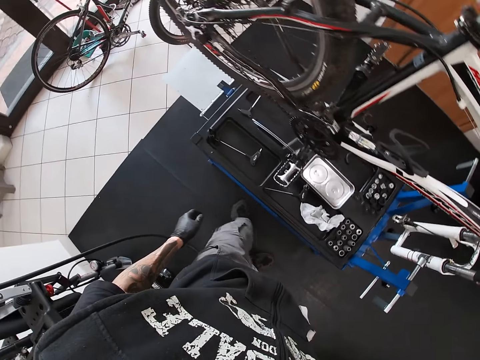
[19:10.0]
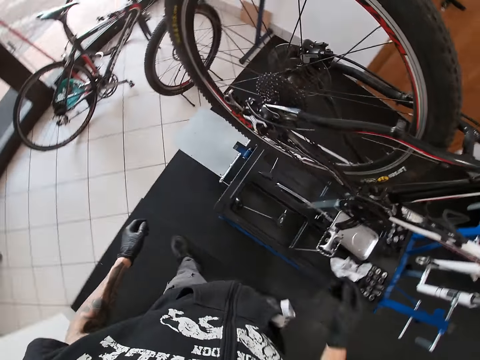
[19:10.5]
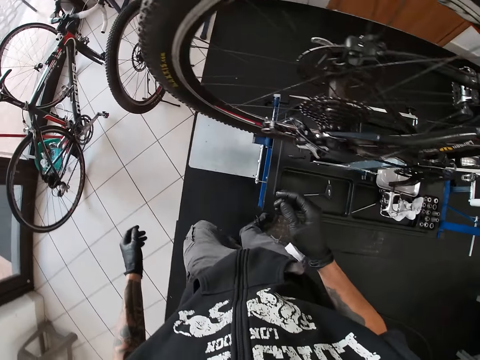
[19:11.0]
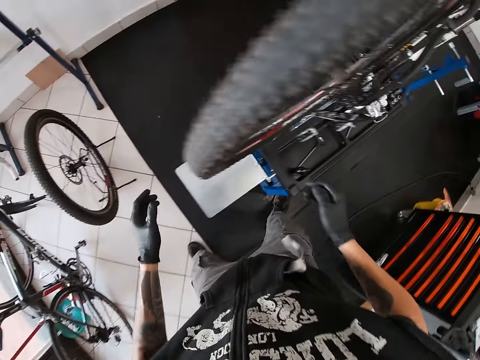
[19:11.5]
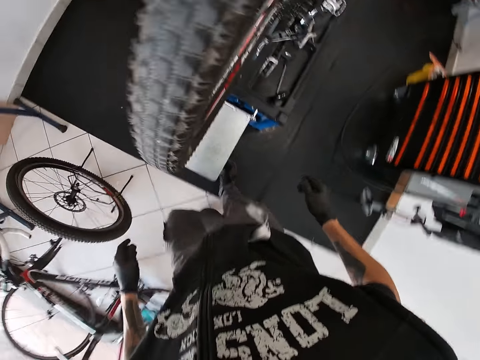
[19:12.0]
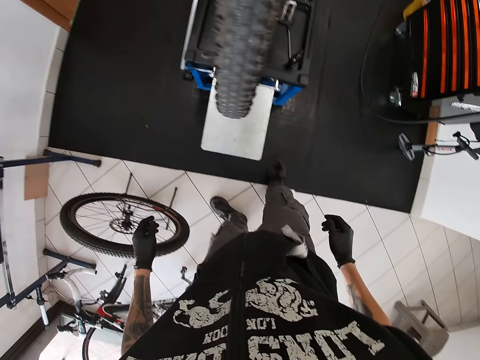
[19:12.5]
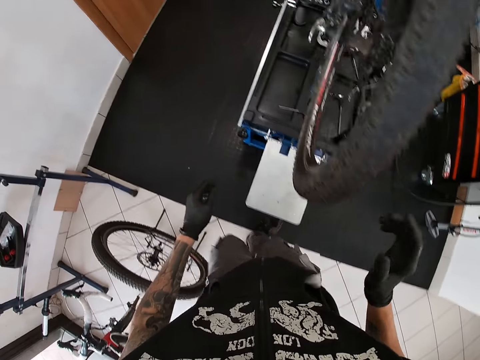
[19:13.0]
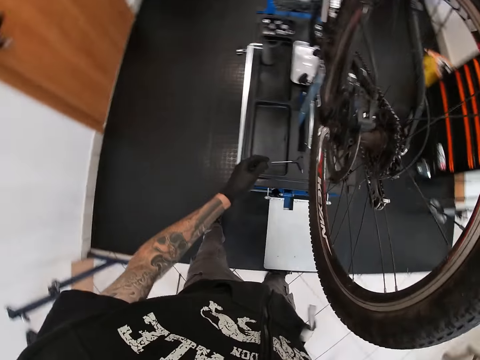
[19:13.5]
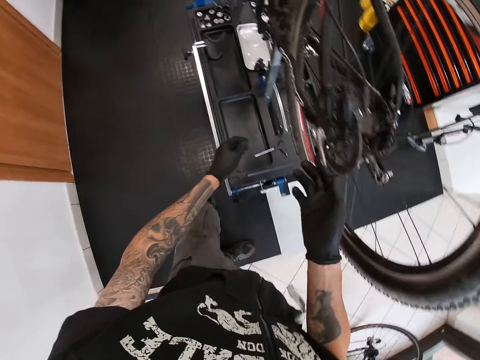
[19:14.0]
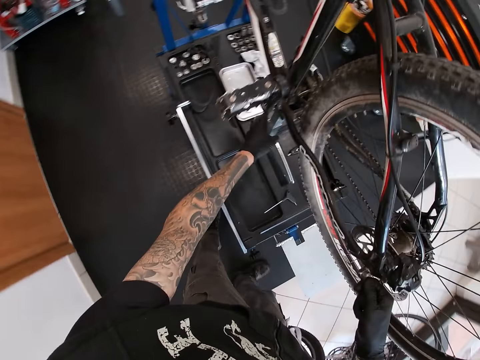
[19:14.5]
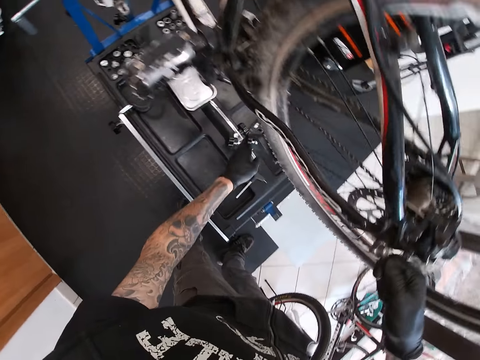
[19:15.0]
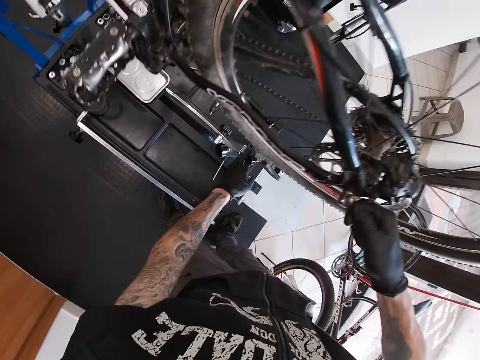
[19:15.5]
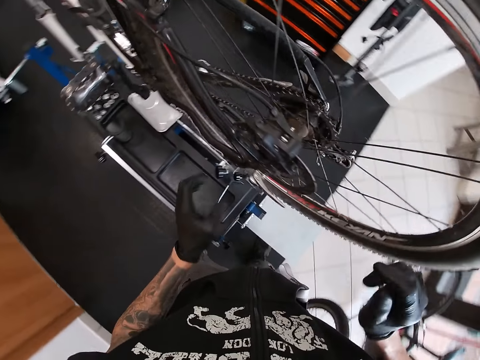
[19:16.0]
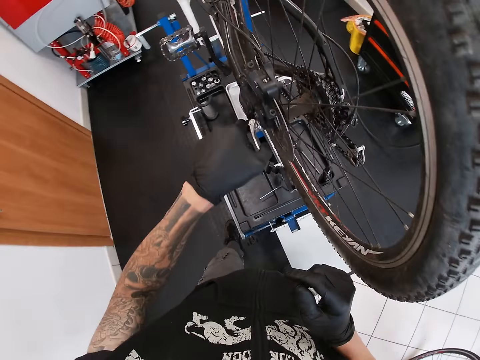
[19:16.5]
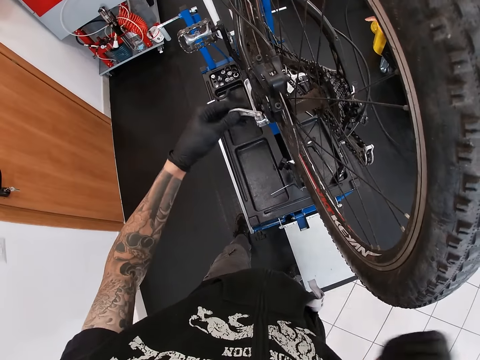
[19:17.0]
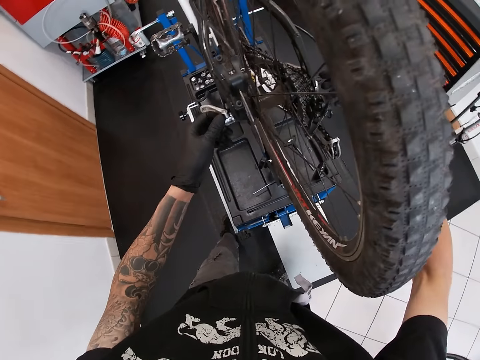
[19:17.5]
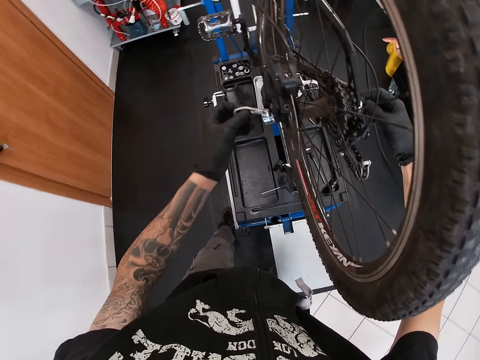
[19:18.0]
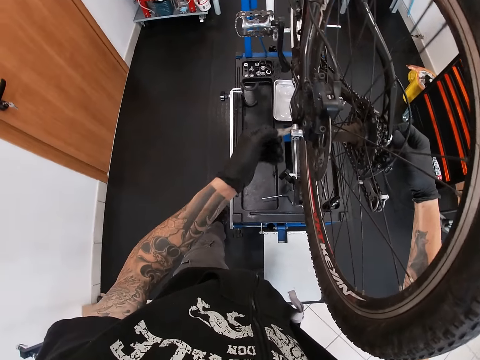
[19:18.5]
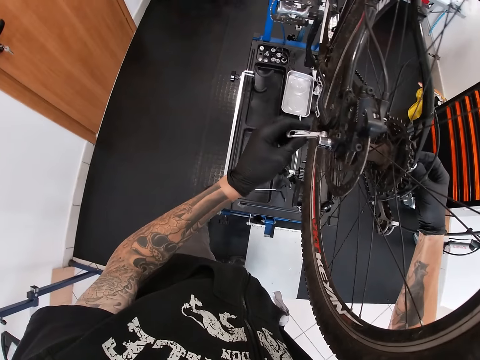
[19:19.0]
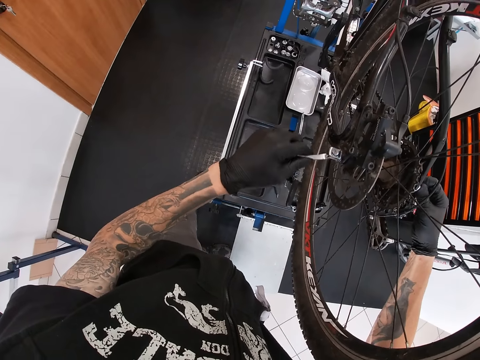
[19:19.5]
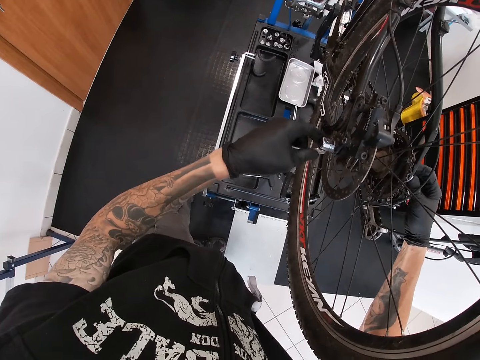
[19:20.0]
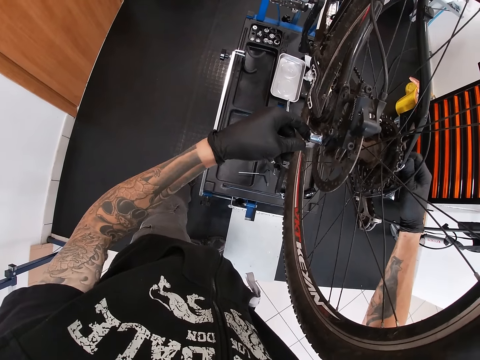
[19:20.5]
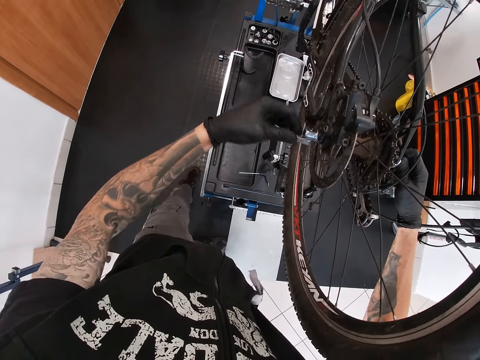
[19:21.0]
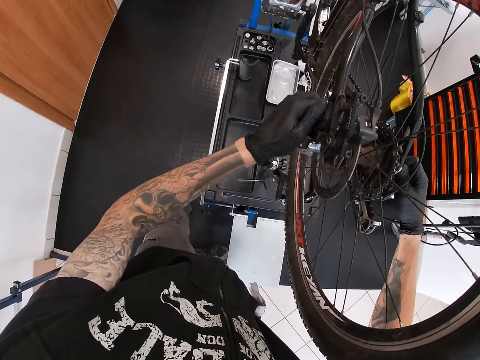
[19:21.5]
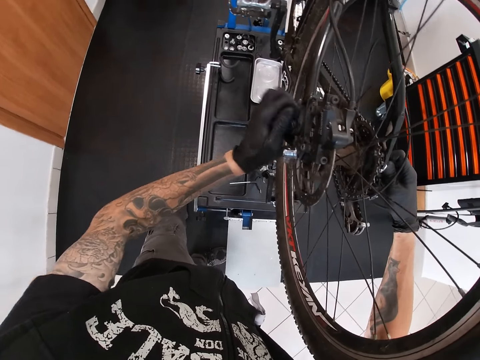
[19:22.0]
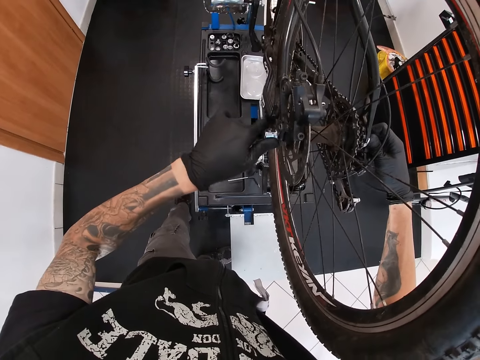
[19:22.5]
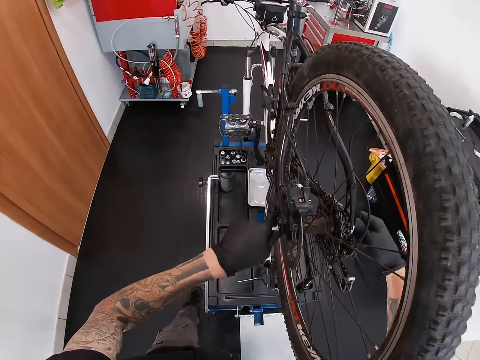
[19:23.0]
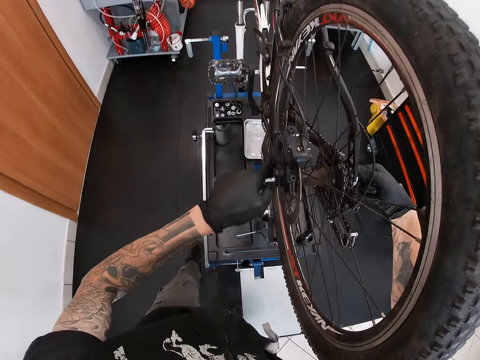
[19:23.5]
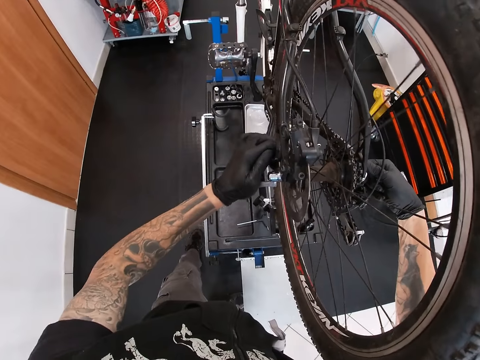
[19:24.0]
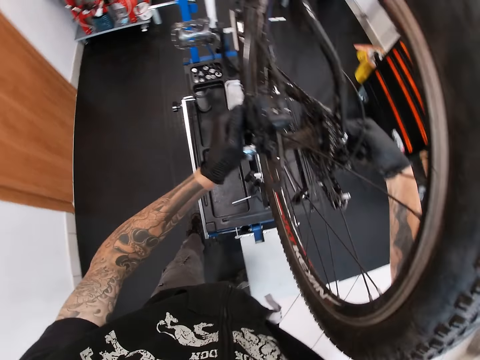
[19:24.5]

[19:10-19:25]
The camera wearer walks. He touches the quick release lever on the rear wheel of the bicycle with his right hand. He moves a support on the bike repair stand to the rear wheel of the bicycle with his left hand. He opens the quick release lever on the rear wheel of the bicycle with his left hand. He turns the quick release lever on the rear wheel of the bicycle with his left hand. He closes the quick release lever on the rear wheel of the bicycle with his left hand.

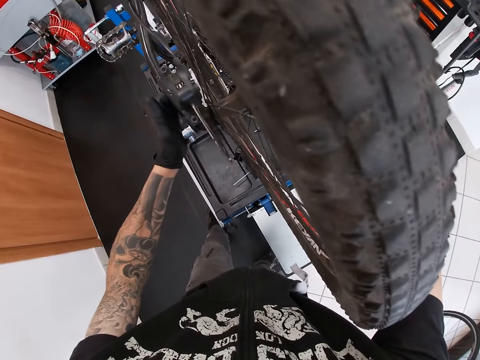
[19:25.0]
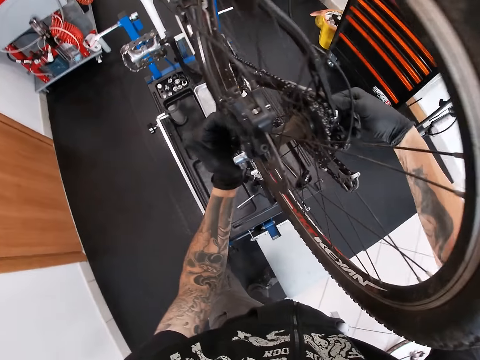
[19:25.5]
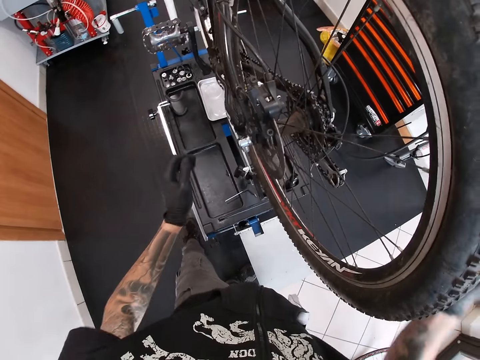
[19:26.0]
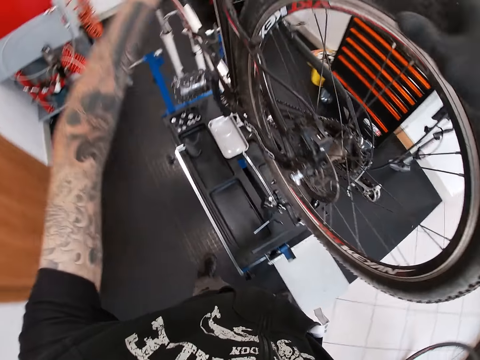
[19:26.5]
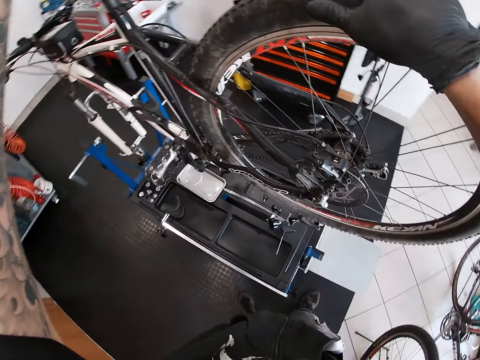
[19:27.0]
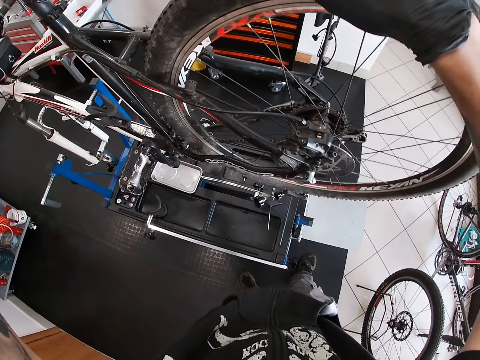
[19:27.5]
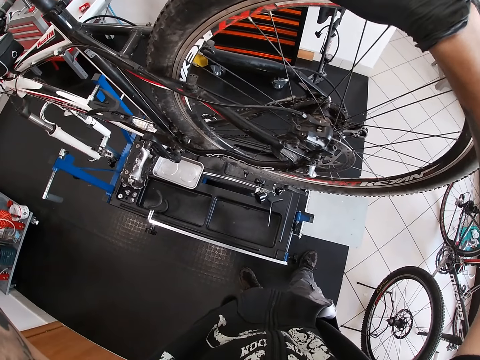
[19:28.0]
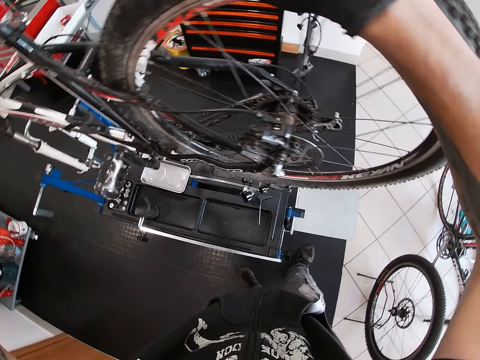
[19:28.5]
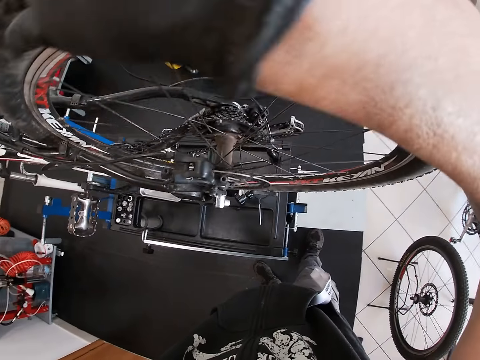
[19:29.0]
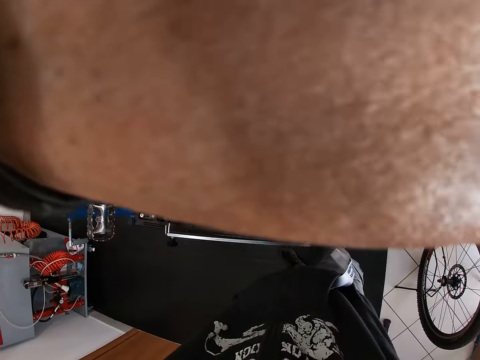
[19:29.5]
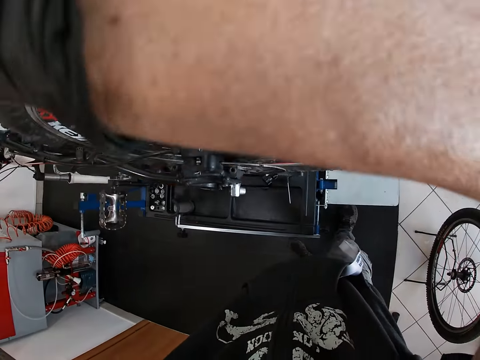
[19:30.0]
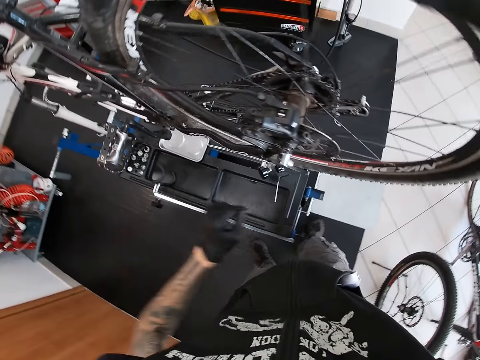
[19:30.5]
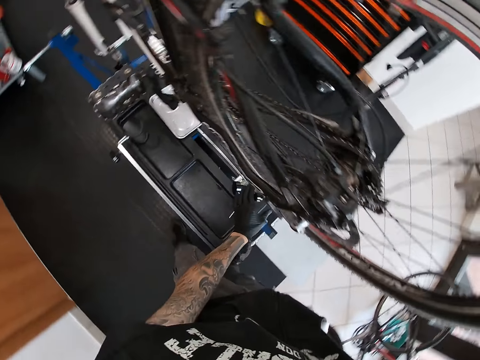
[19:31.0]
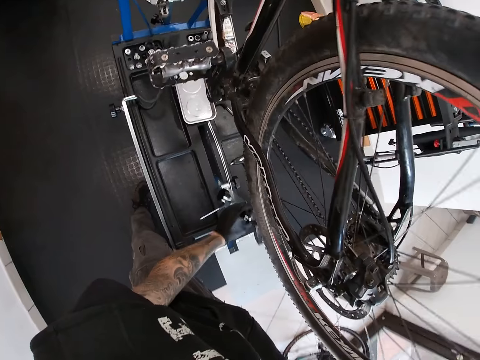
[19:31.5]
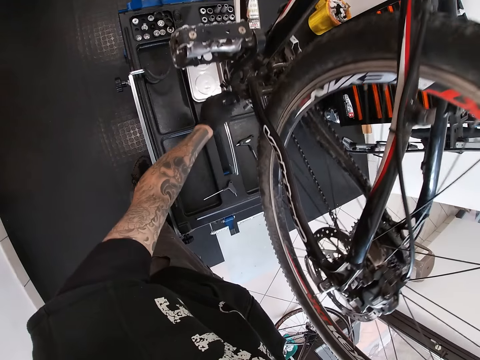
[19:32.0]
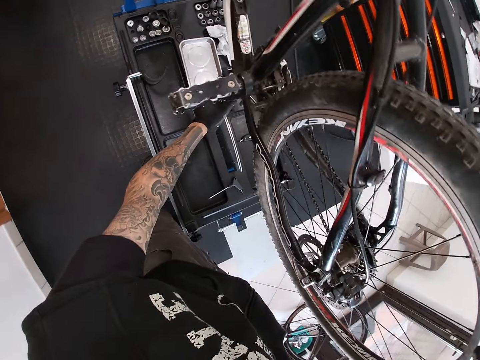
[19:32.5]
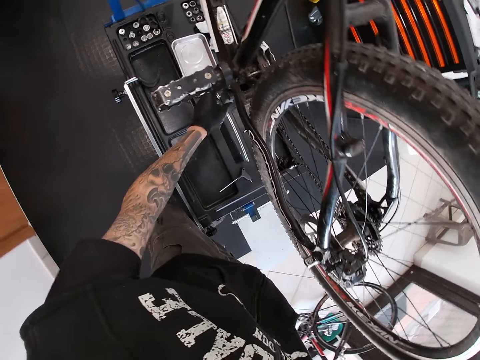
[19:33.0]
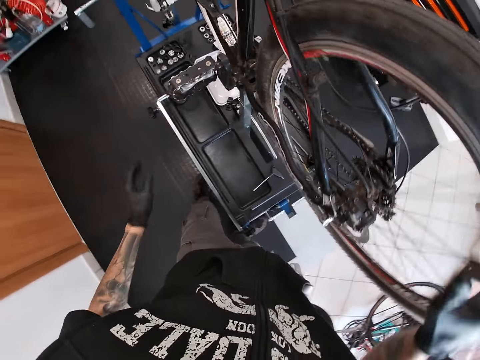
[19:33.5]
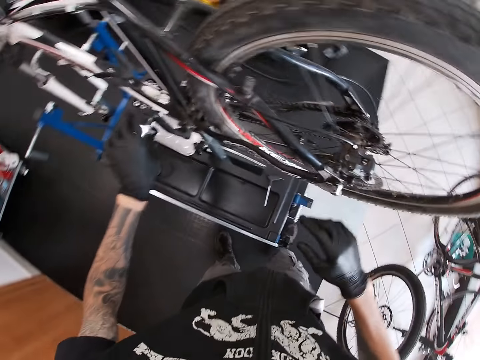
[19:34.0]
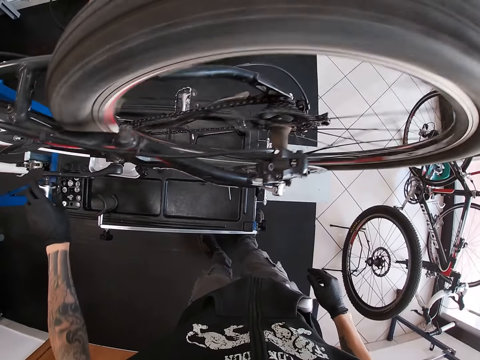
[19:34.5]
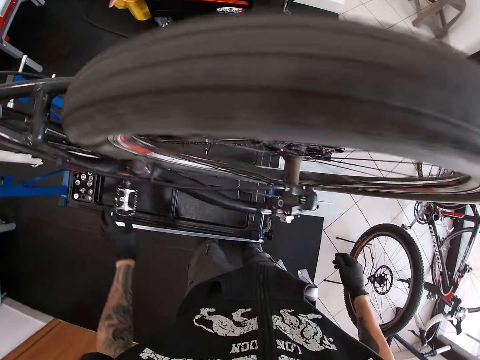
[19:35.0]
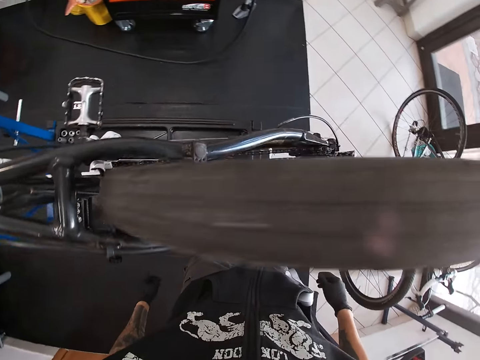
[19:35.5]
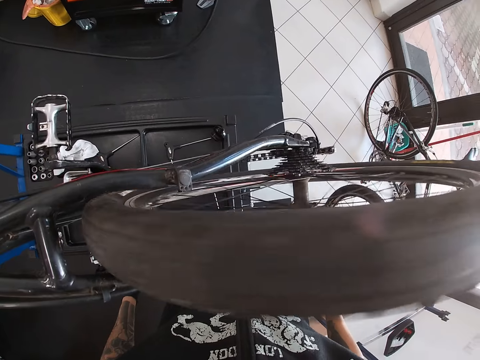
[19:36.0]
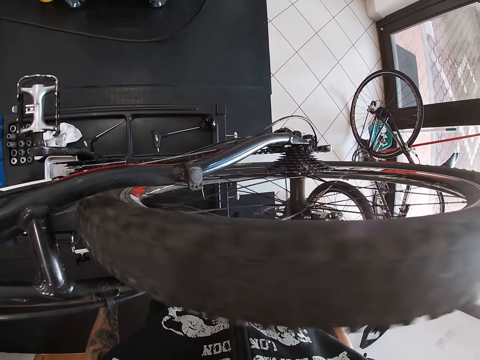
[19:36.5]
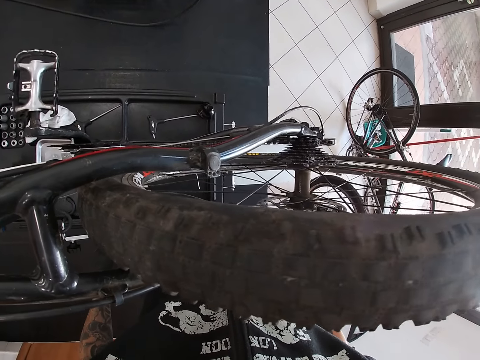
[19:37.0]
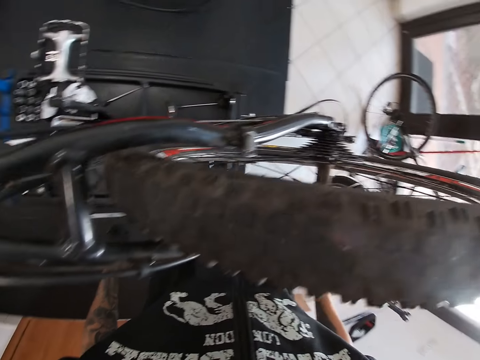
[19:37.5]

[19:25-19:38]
The camera wearer touches the tire. He moves a support on the bike repair stand to the frame of the bicycle with his left hand. He turns the pedal of the bicycle with his left hand.
